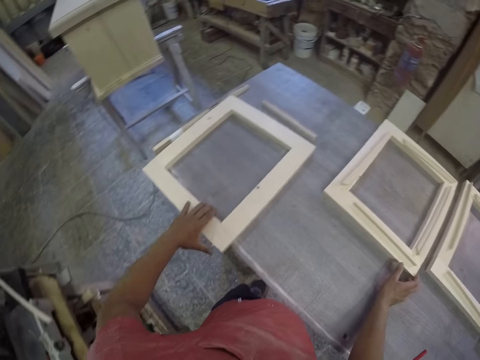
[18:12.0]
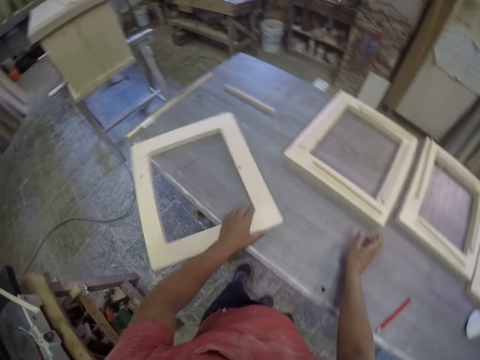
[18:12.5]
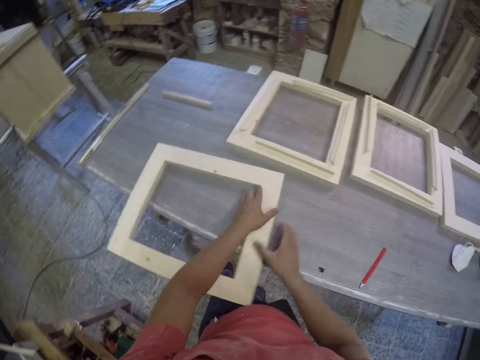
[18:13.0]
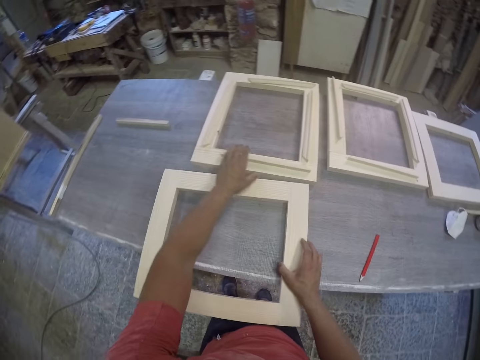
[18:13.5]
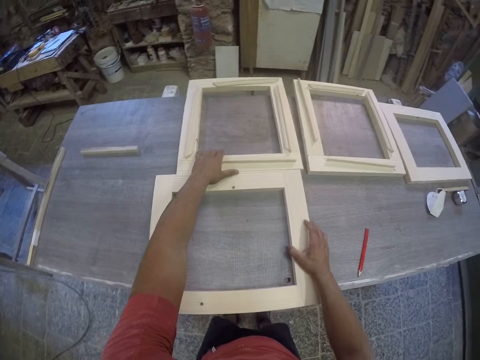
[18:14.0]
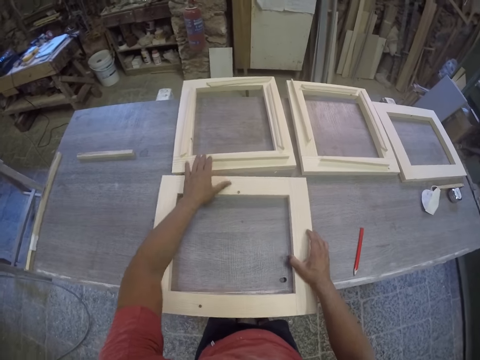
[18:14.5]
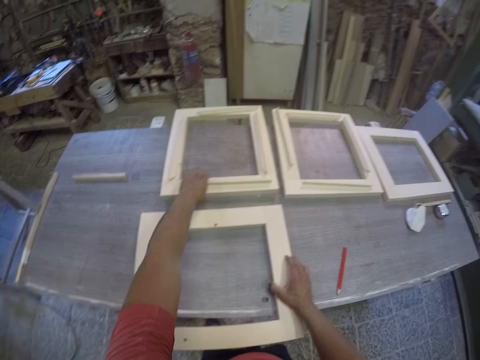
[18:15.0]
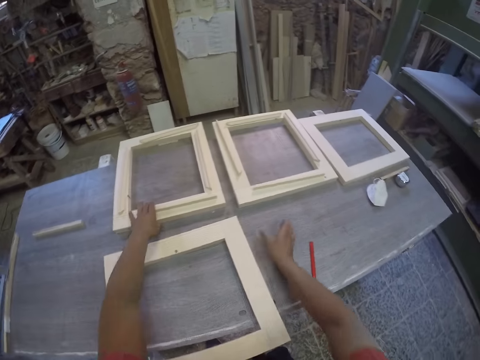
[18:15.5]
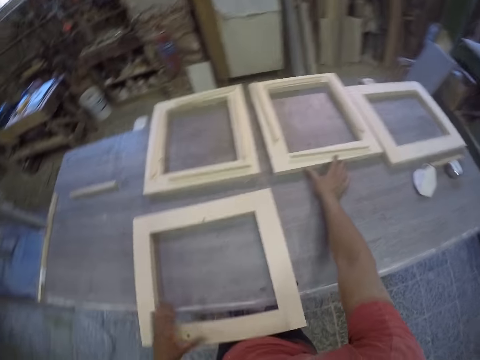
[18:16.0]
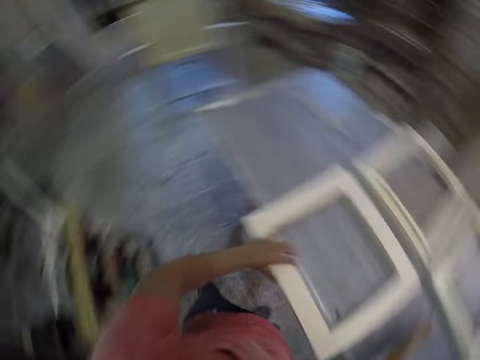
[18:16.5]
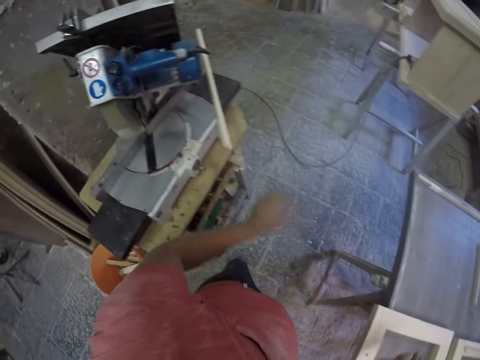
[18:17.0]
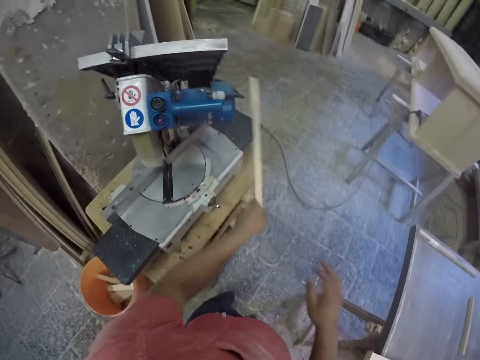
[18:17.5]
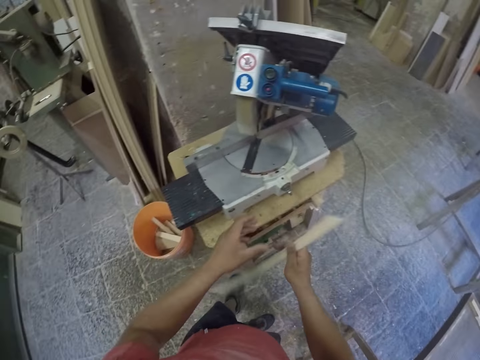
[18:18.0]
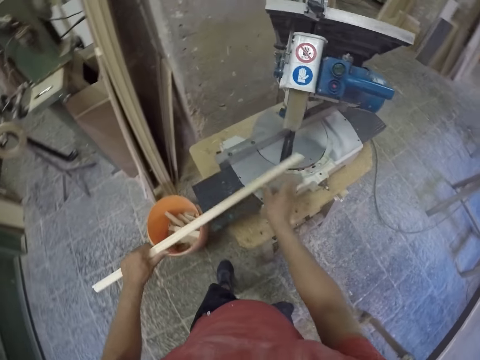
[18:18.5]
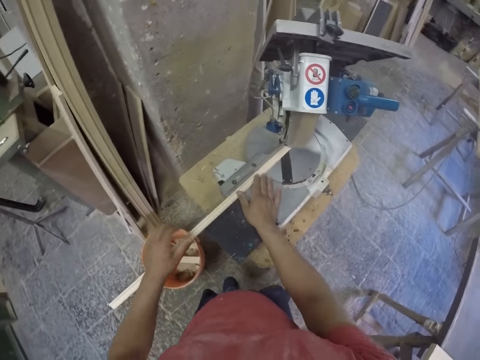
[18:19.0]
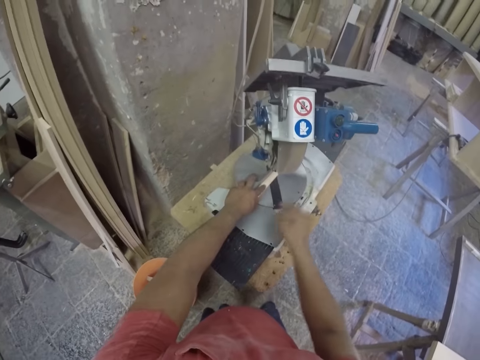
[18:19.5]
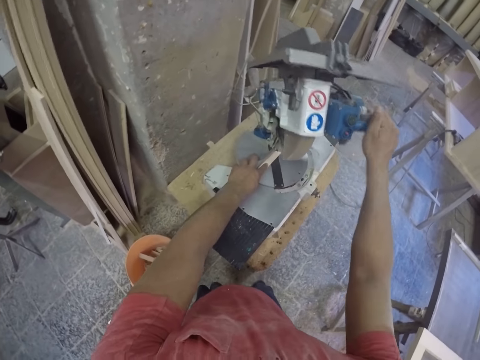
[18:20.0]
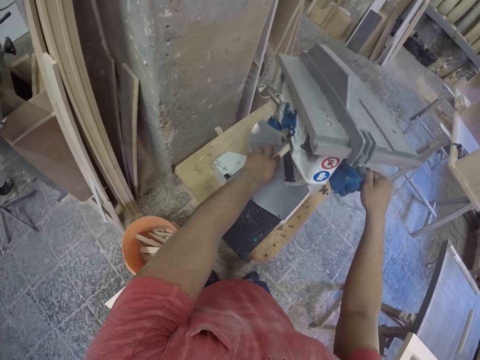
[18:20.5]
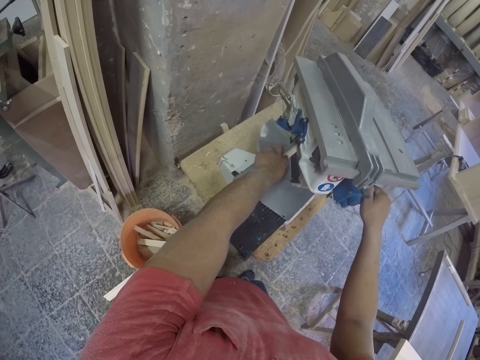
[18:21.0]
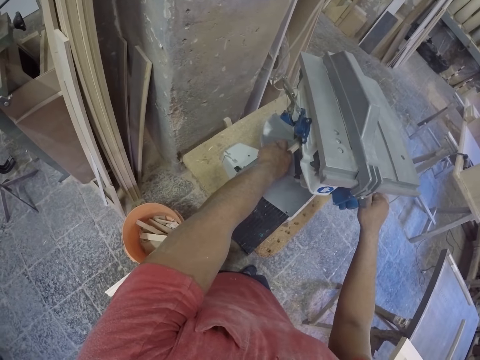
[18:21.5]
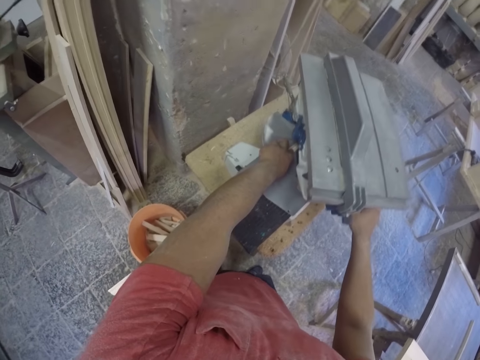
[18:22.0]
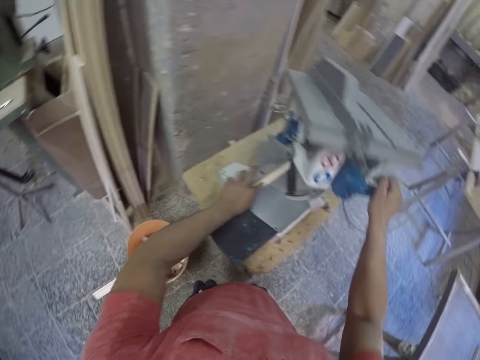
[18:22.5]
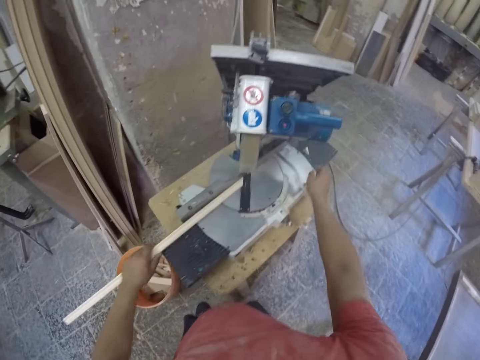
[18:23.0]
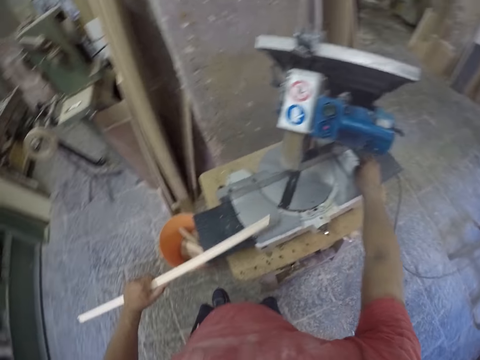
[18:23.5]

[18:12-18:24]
The camera wearer pulls another frame in front of them. They pick a piece of wood or timber. They place the piece of wood on a cutting machine. They cut the timber in a chop saw. They hold the machine and press the machine to cut the wood.

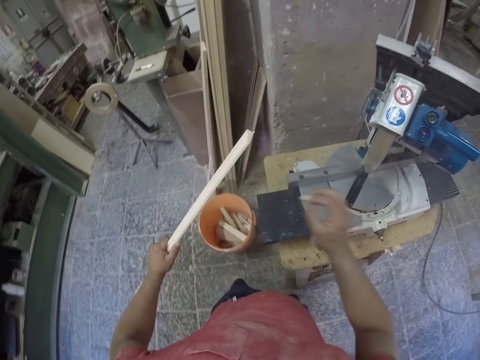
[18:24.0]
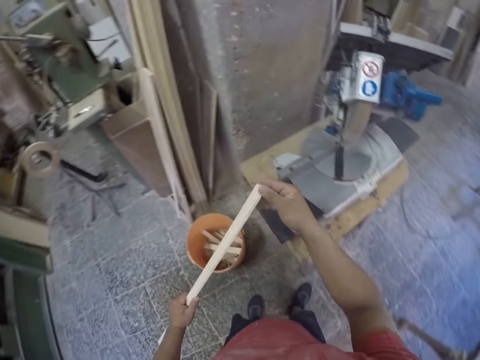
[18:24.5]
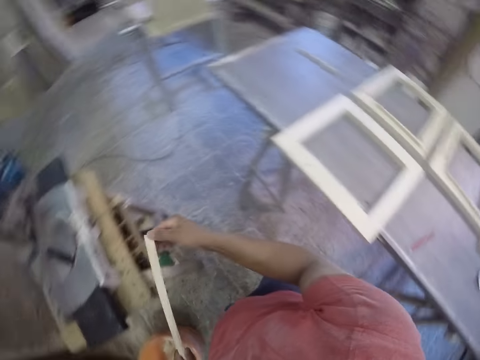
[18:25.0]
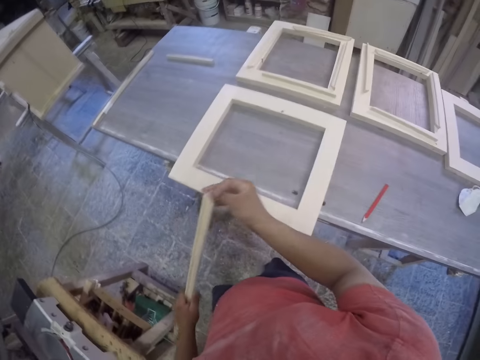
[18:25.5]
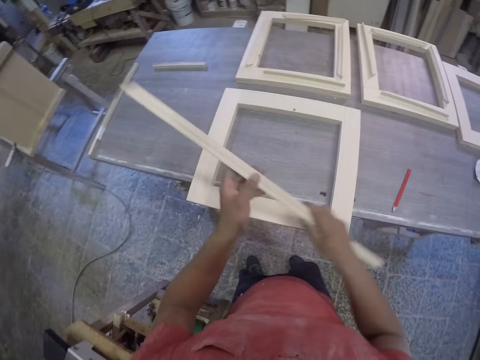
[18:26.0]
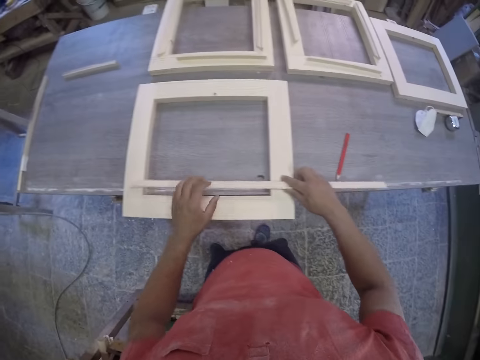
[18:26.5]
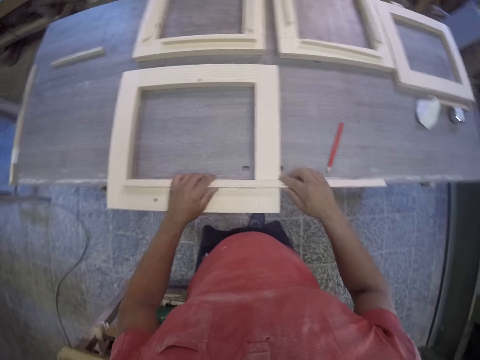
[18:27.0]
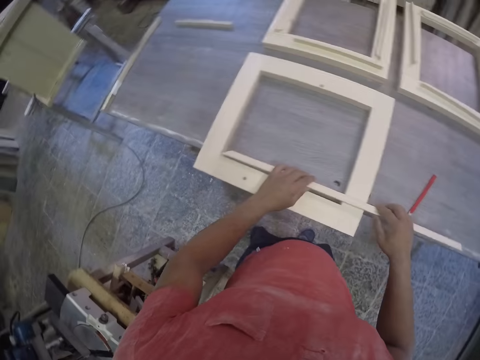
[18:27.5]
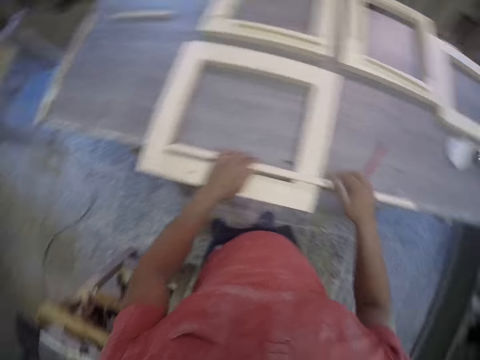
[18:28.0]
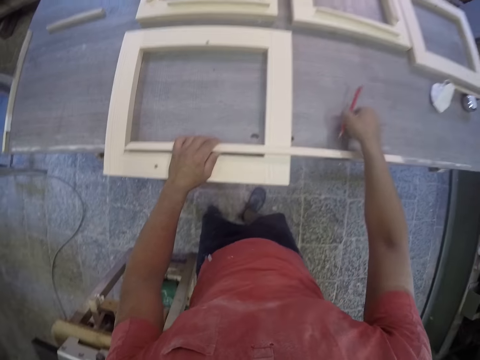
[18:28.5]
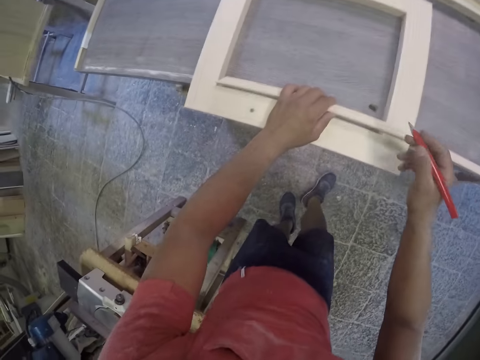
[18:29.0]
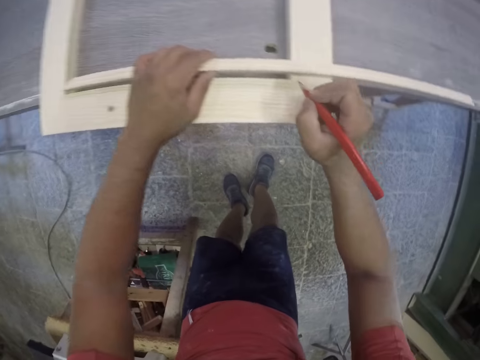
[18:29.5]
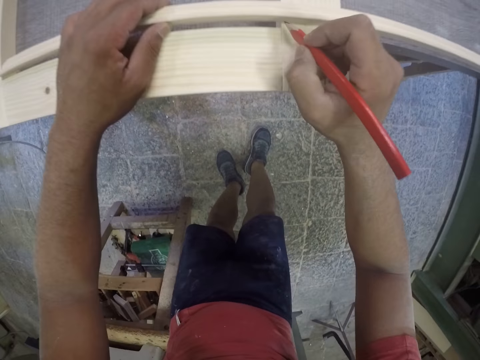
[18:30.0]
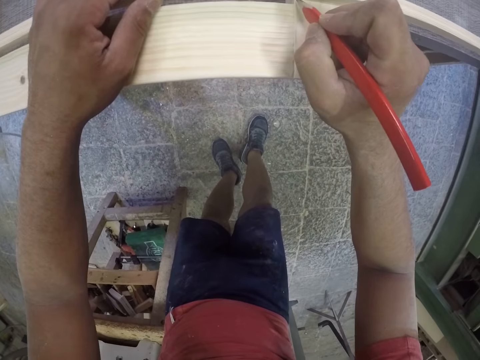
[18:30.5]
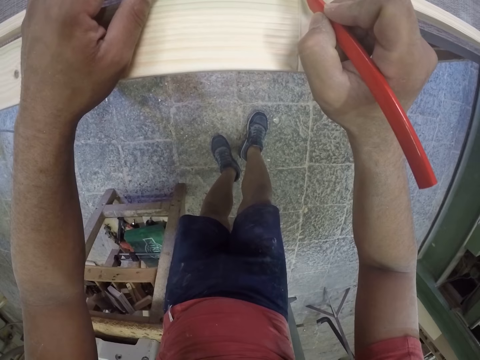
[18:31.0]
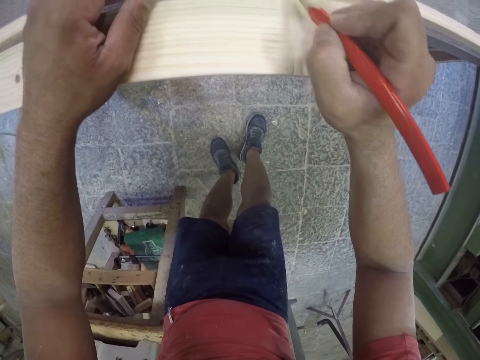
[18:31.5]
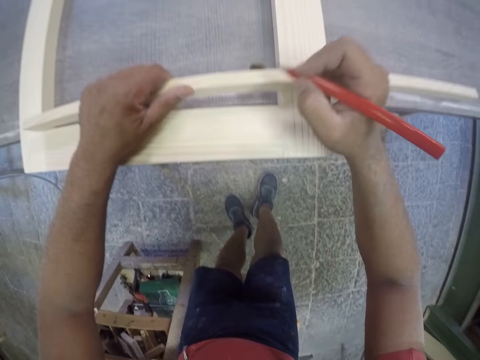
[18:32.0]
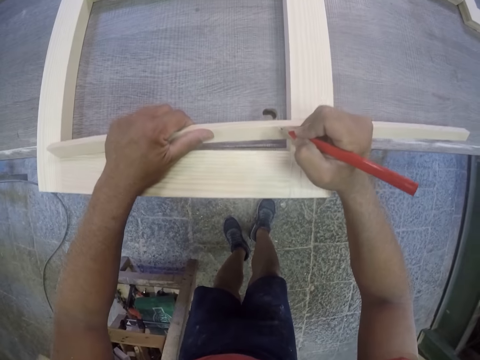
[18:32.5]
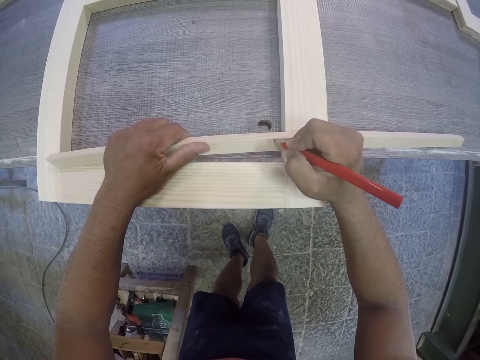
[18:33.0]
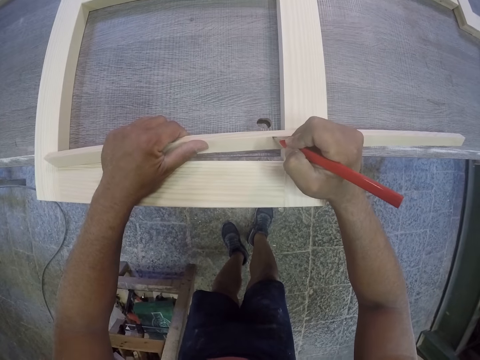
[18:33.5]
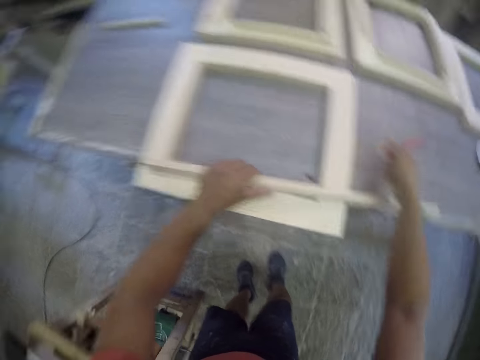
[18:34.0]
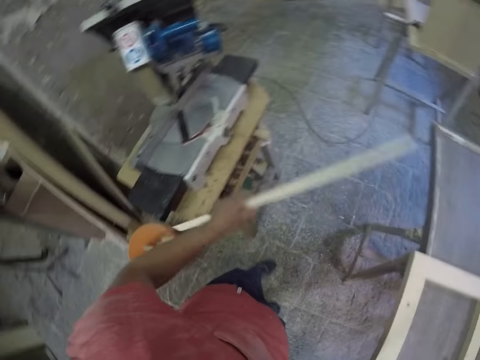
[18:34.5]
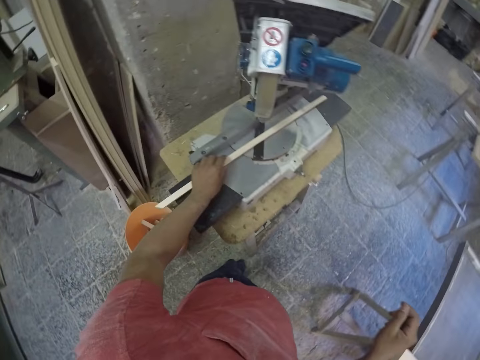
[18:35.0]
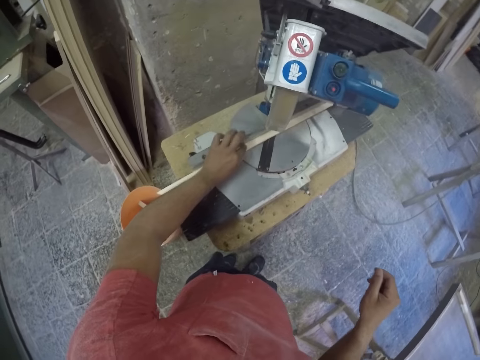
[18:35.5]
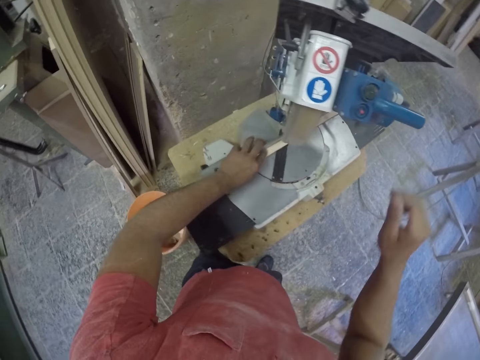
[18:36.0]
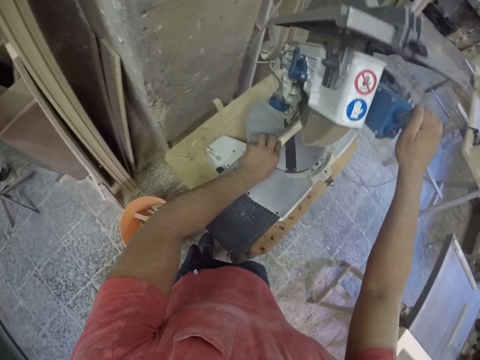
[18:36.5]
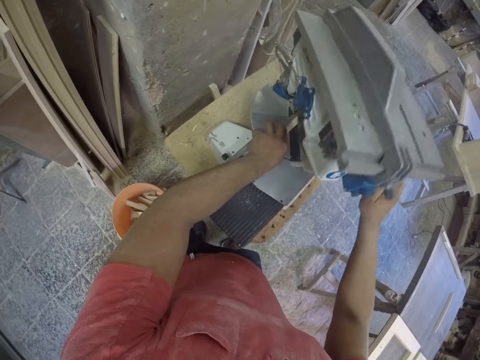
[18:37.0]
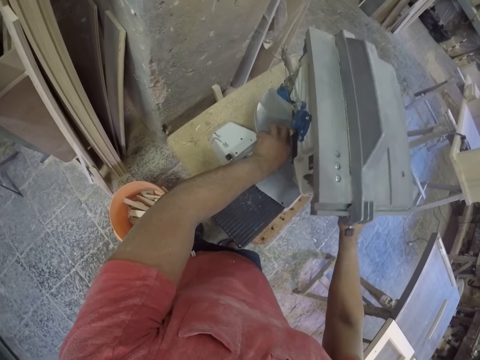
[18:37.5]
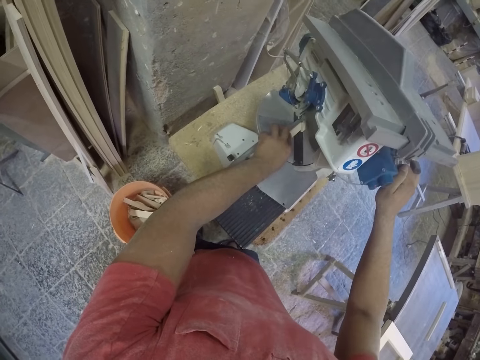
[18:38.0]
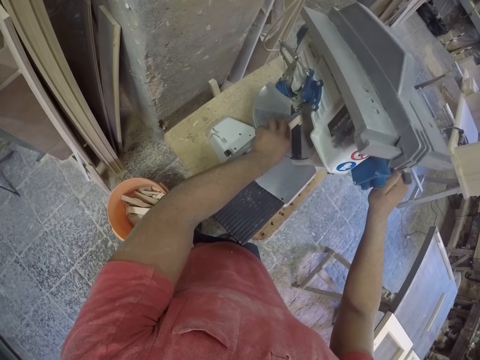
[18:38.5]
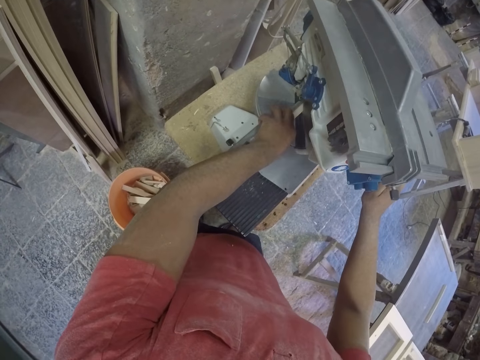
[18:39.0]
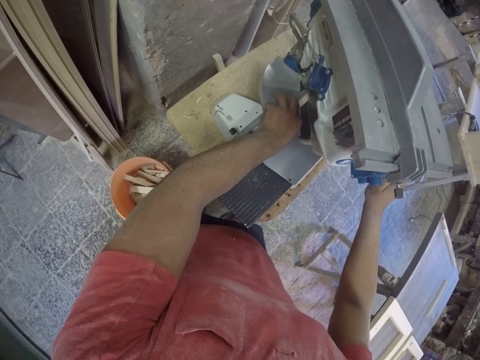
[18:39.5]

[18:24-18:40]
The camera wearer holds a piece of wood or timber. They try to fix the piece of wood to the frame. They pick a pencil. They put a mark on the piece of wood with the pencil. They place the piece of wood on a cutting machine. They cut the timber in a chop saw. They hold the machine and press the machine to cut the wood.
